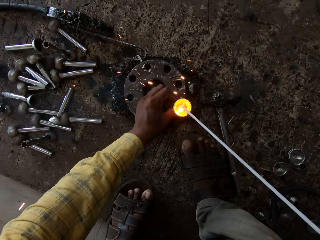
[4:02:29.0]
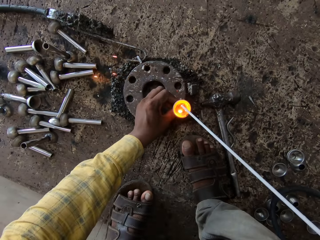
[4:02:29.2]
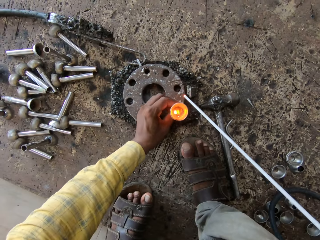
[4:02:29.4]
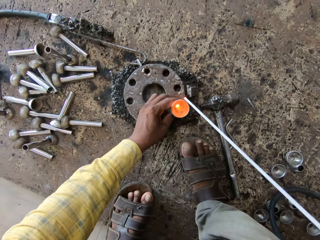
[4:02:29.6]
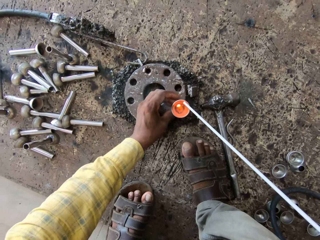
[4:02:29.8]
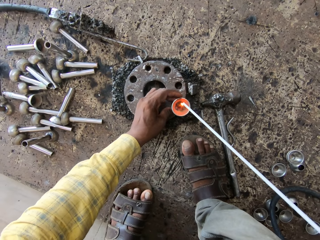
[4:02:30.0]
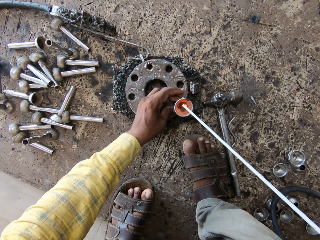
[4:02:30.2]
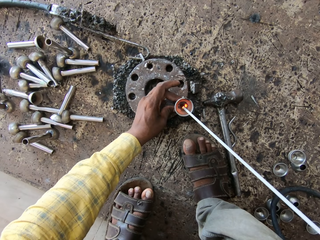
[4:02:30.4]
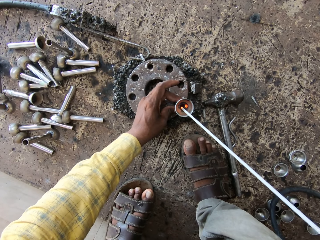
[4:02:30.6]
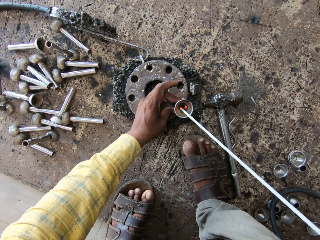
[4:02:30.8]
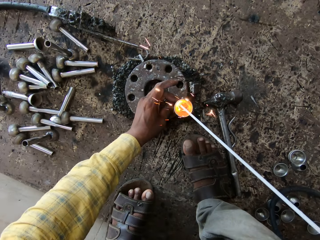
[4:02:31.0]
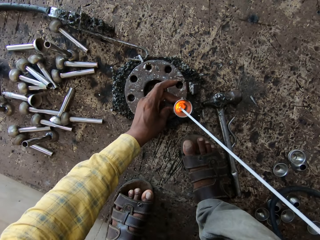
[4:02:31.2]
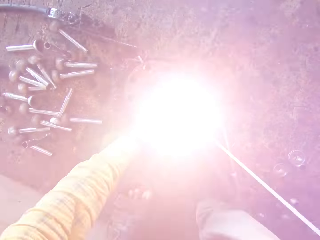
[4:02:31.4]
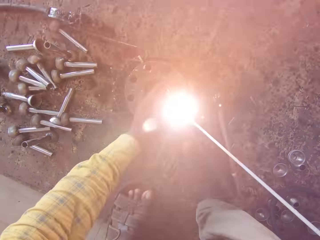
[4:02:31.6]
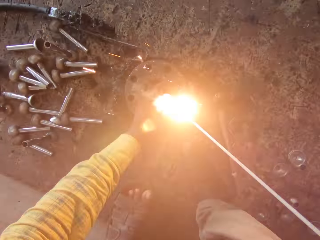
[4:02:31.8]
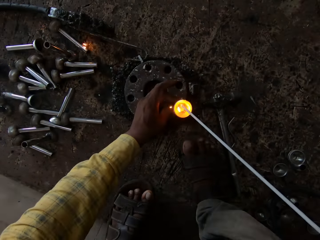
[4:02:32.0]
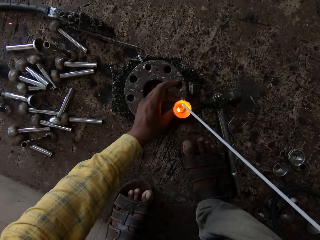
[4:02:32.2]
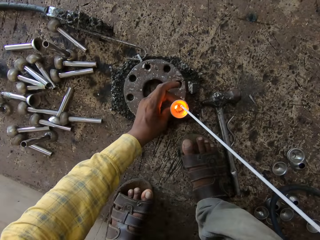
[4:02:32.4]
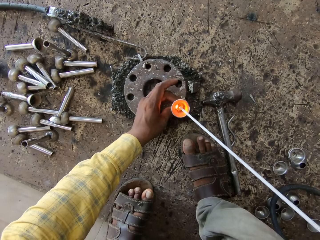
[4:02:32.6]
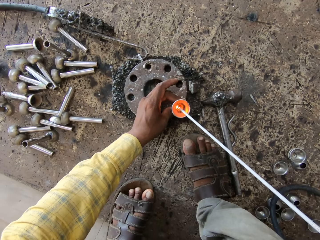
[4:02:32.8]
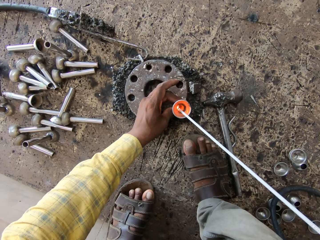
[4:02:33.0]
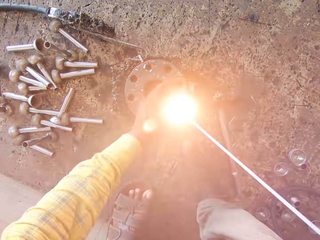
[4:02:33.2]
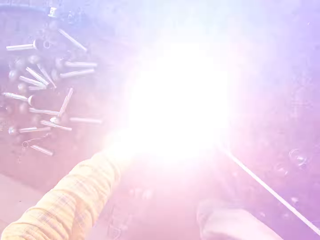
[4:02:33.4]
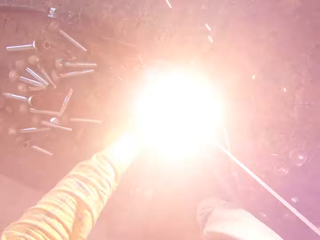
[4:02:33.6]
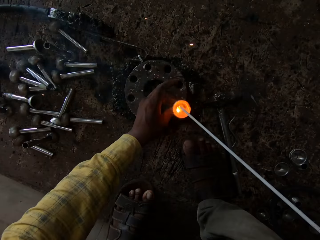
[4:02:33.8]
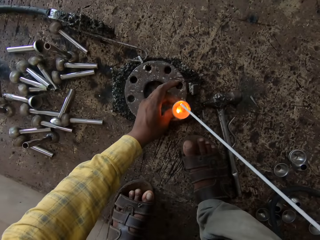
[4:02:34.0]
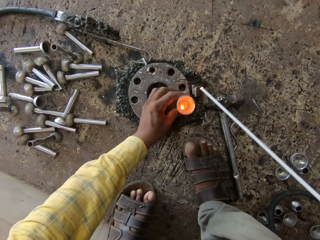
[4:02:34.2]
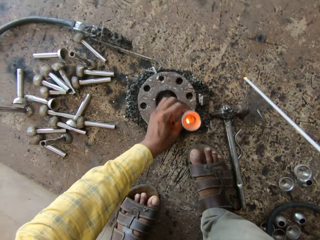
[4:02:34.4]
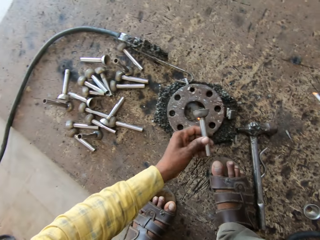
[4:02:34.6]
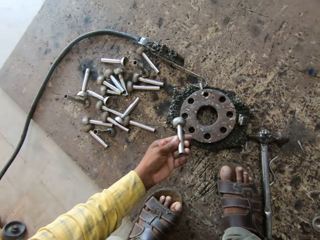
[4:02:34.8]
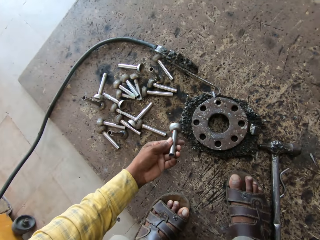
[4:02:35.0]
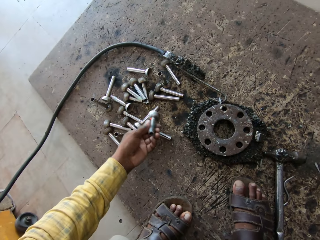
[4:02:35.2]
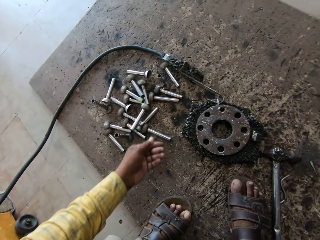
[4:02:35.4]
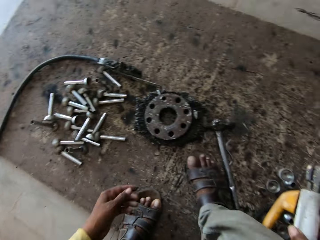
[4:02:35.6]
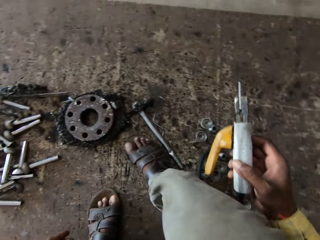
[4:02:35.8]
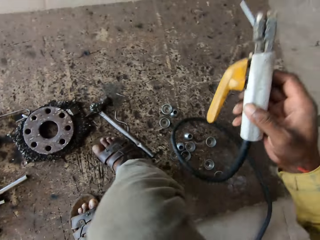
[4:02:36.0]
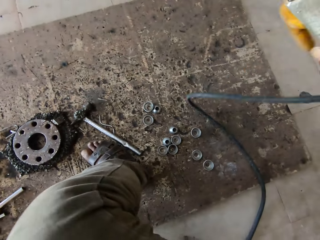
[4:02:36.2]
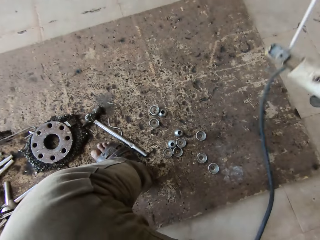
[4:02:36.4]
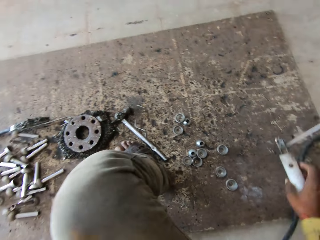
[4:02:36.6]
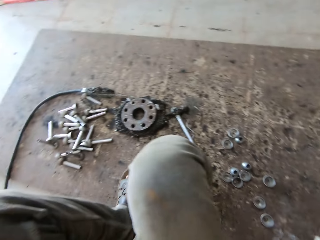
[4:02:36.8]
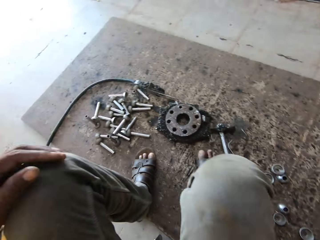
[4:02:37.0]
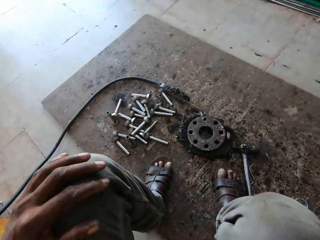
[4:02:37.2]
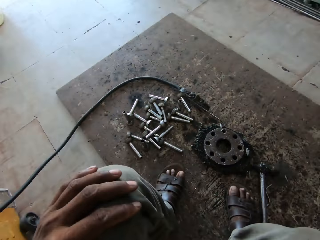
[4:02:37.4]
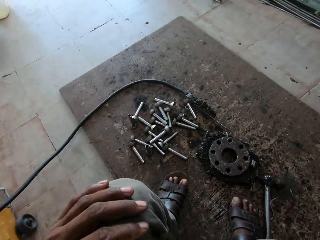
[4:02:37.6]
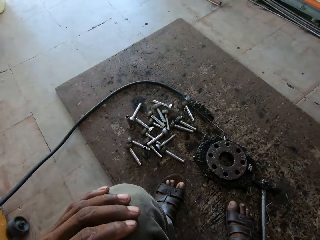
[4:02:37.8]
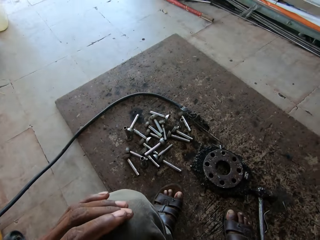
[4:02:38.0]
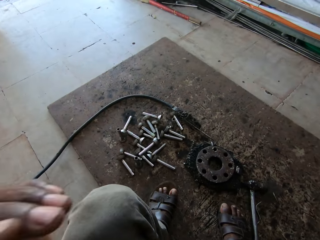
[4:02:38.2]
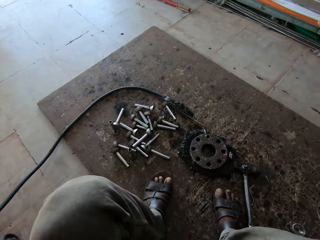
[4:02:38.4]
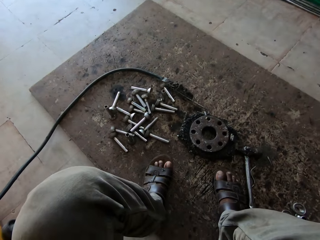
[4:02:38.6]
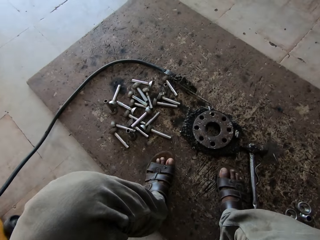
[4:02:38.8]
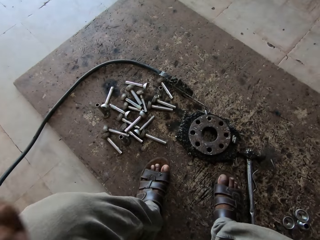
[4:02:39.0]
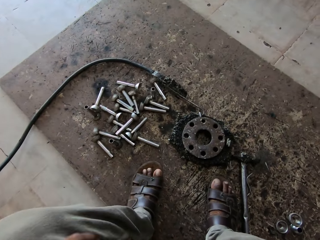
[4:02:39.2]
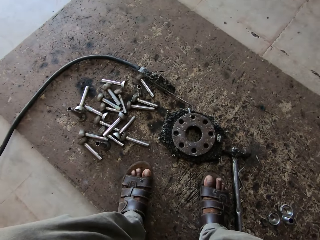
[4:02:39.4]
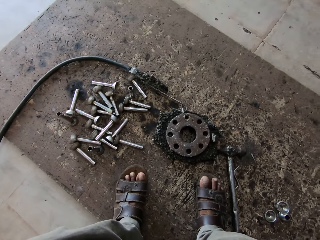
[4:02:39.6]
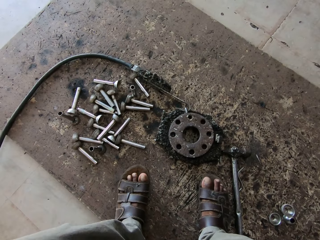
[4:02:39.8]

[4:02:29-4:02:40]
The camera wearer holds the metal. They look at the metal rod. They throw the metal rod down. They put the welding machine down. They look around.

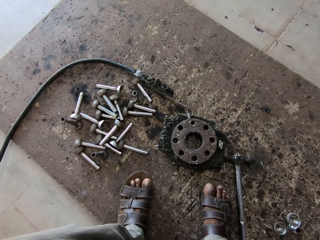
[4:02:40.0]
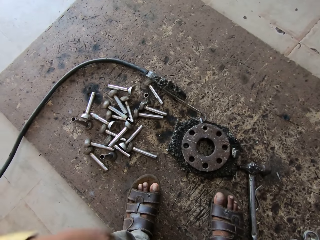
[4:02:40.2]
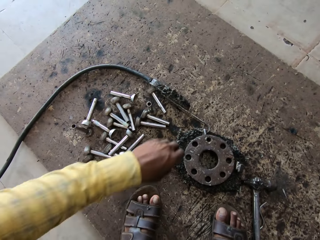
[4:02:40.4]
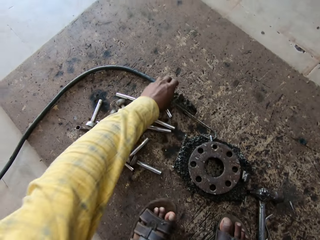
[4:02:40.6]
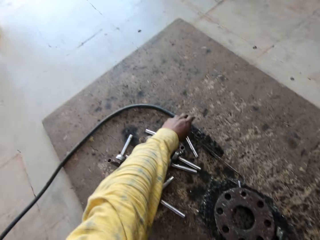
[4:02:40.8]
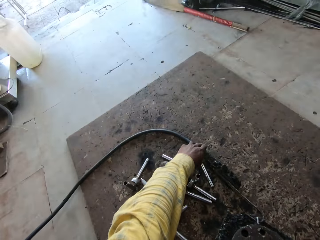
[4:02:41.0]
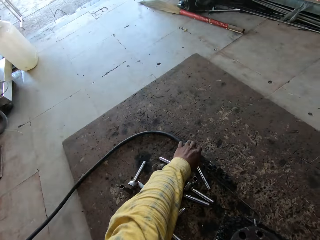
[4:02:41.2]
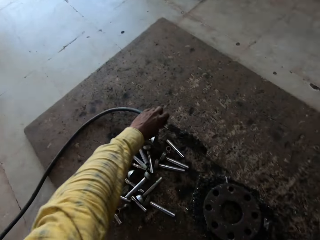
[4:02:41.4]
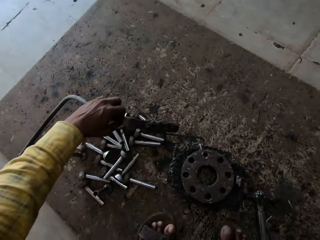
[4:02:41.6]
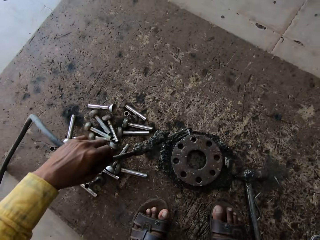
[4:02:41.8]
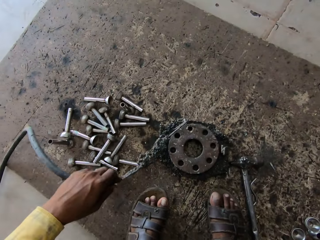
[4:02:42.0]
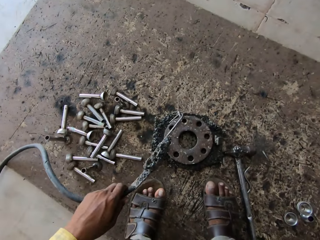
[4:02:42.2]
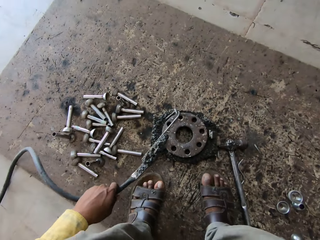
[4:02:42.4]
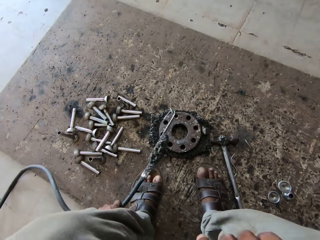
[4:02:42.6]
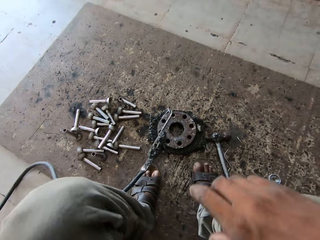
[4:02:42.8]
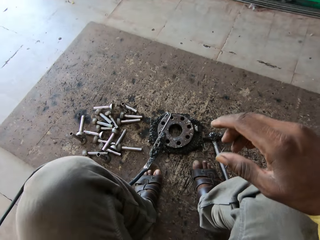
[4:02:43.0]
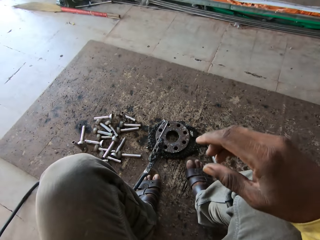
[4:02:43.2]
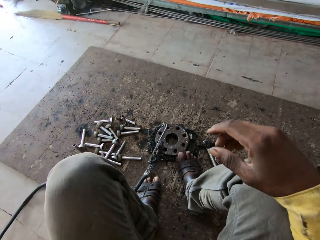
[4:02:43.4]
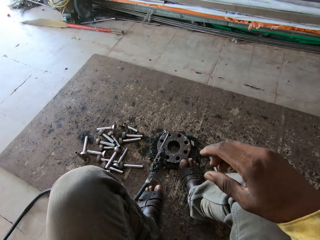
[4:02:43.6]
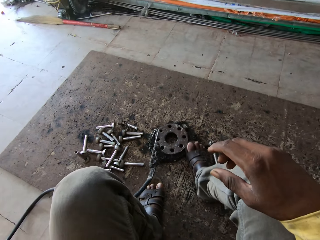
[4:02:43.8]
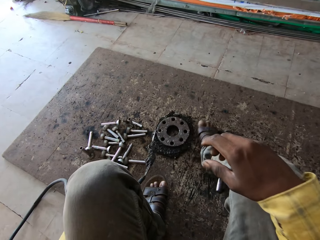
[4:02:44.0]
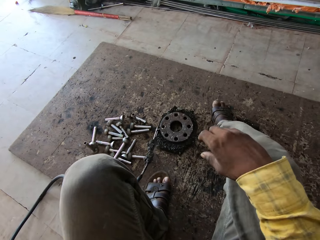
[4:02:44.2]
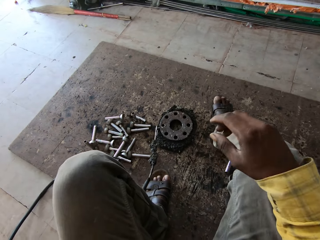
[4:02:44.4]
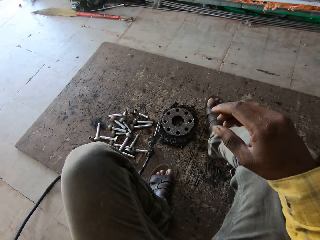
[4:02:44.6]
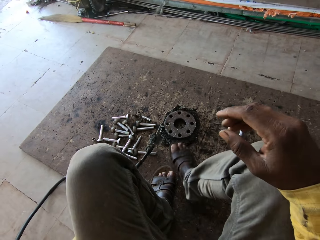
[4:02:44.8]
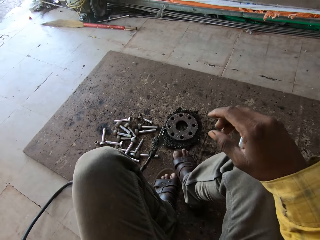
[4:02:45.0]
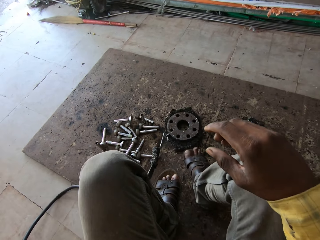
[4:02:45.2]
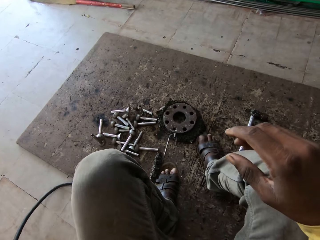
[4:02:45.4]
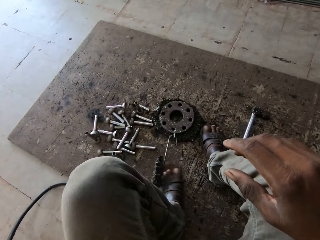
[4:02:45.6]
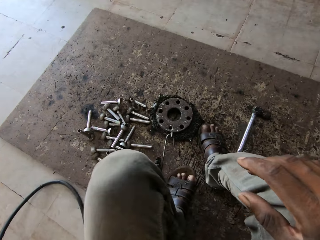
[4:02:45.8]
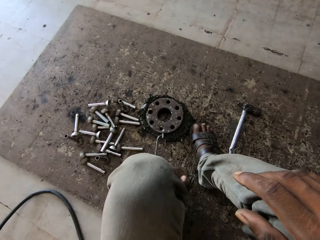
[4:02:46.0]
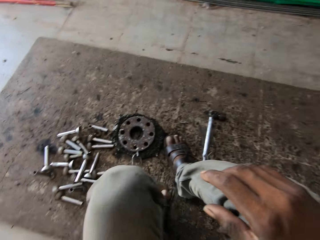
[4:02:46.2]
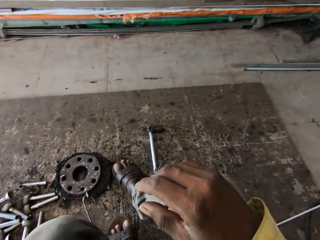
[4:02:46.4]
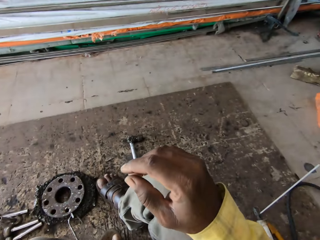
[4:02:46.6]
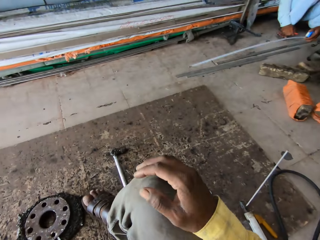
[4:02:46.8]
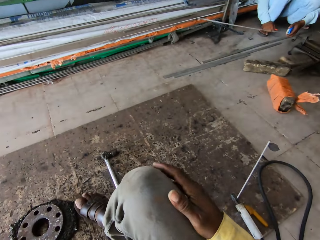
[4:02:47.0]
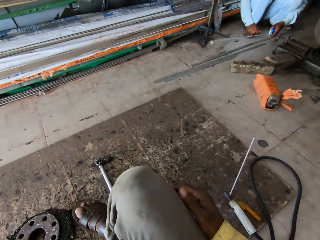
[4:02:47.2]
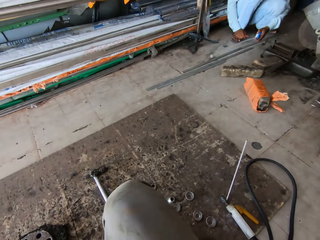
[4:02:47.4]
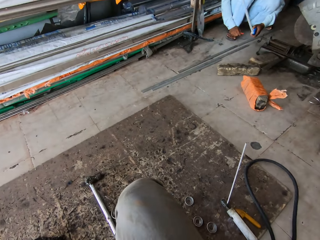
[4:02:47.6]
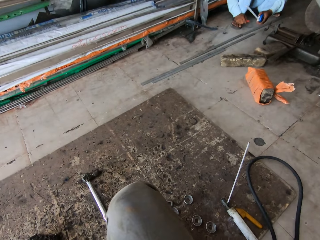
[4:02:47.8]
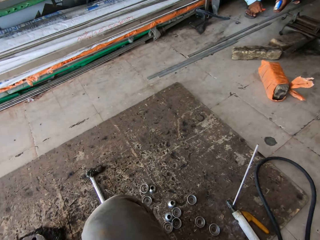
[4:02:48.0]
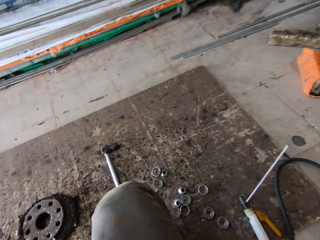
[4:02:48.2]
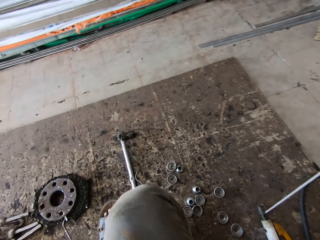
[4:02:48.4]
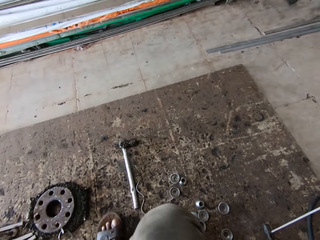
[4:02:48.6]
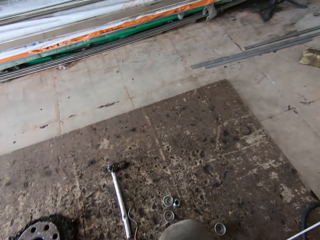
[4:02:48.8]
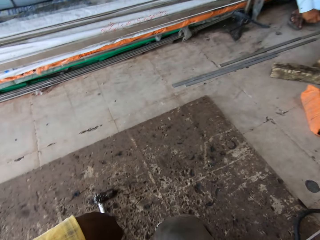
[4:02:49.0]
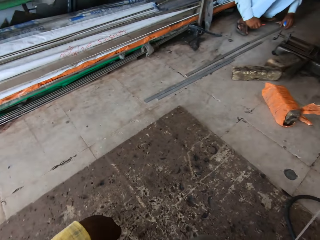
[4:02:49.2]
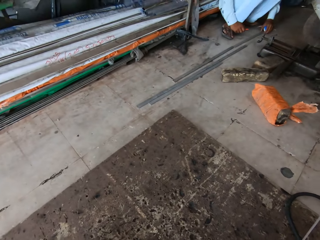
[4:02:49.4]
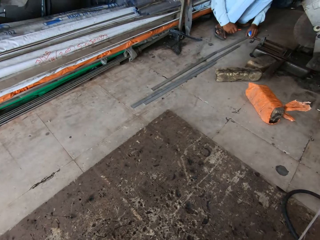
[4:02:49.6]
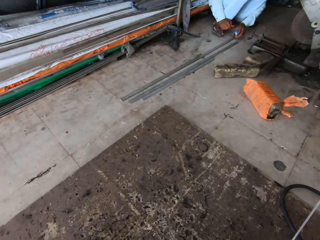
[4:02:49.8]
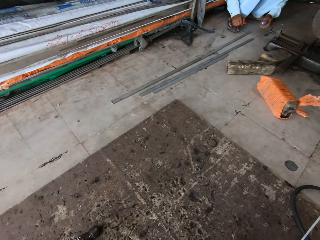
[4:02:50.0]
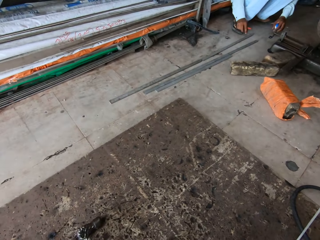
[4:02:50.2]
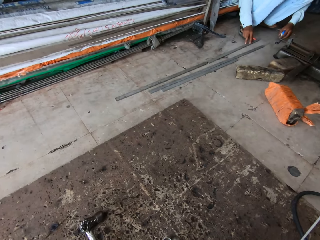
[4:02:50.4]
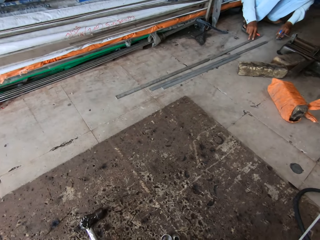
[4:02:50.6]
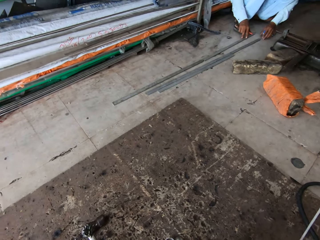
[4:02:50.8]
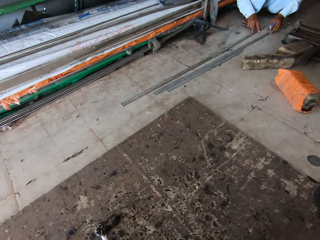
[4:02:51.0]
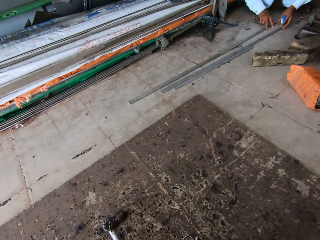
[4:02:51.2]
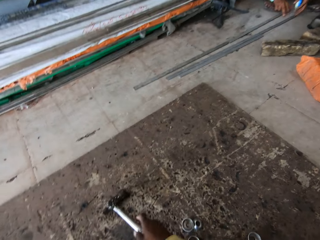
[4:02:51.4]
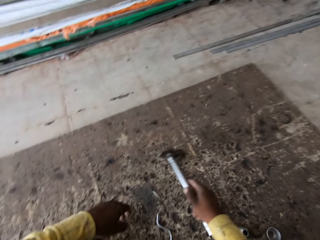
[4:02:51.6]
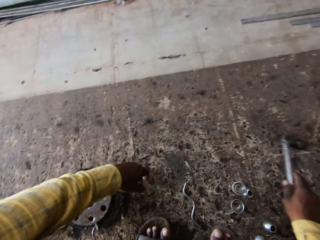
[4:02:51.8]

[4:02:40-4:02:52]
The camera wearer pulls a wire. They move a pipe. They push the round plate with the leg. They look around. A man pushes metals. The camera wearer interacts with the man. They pick up a hammer.
